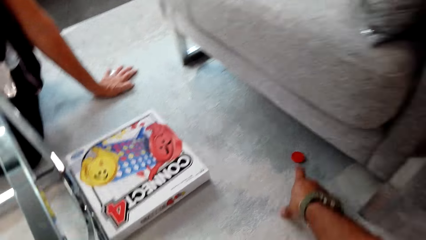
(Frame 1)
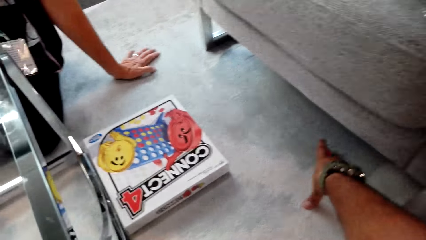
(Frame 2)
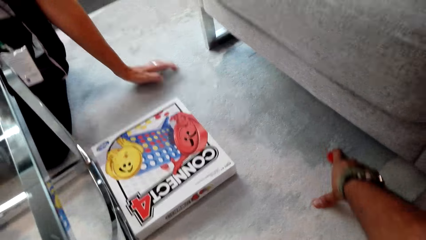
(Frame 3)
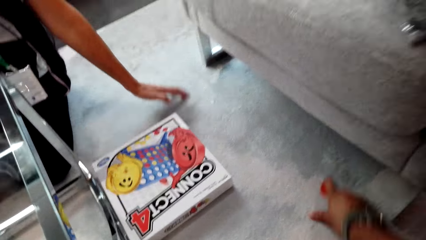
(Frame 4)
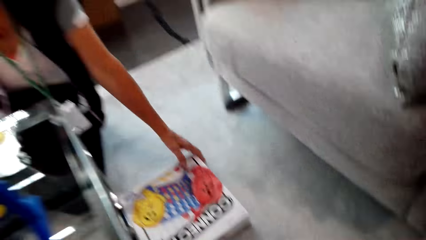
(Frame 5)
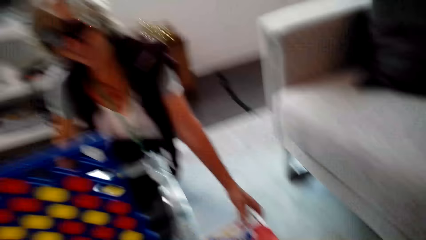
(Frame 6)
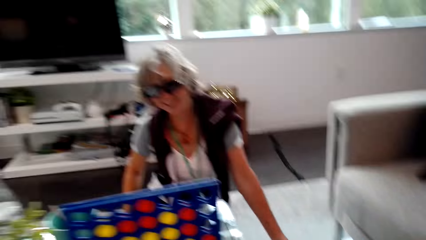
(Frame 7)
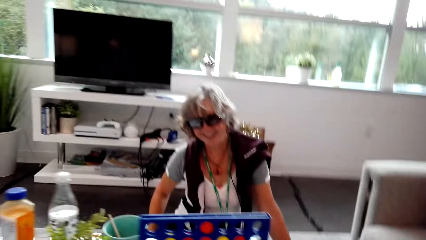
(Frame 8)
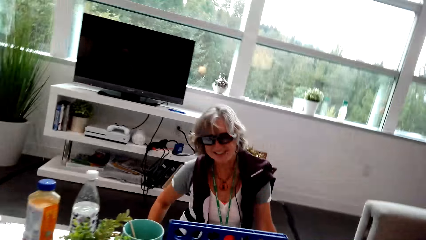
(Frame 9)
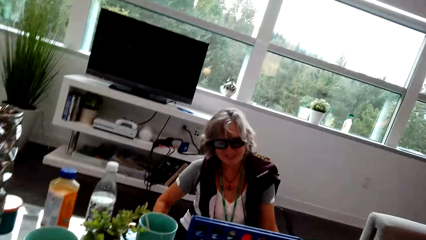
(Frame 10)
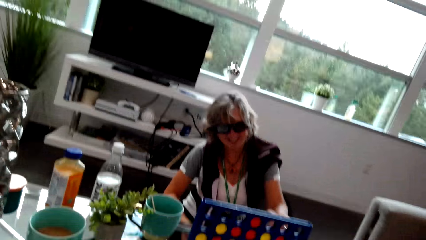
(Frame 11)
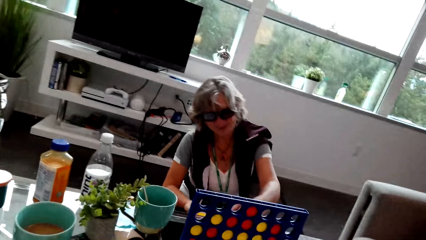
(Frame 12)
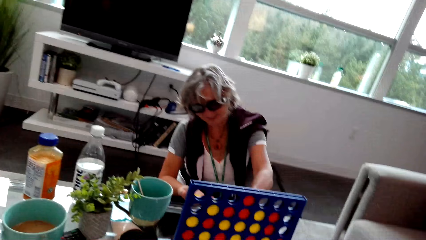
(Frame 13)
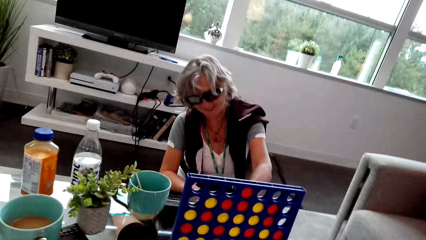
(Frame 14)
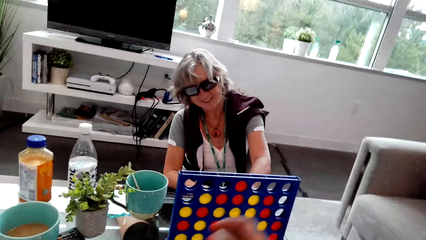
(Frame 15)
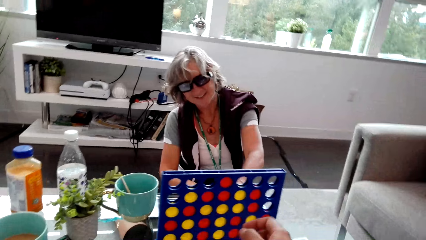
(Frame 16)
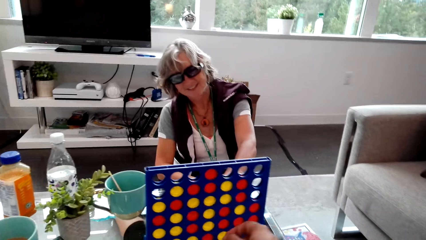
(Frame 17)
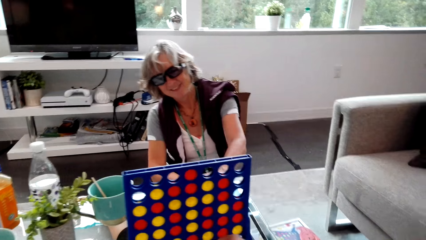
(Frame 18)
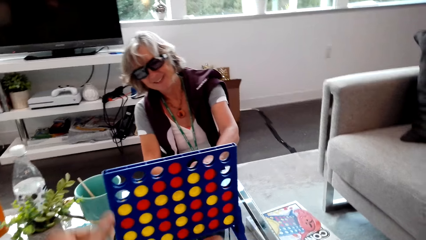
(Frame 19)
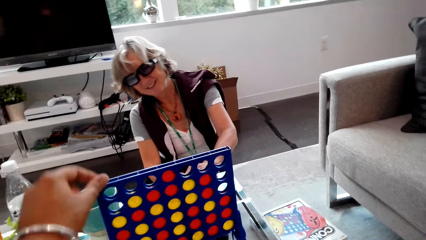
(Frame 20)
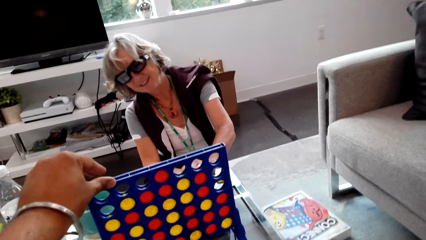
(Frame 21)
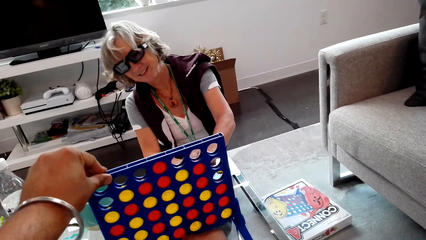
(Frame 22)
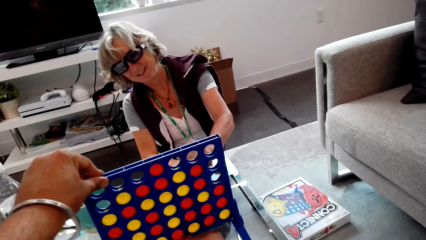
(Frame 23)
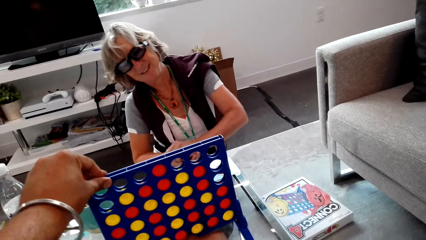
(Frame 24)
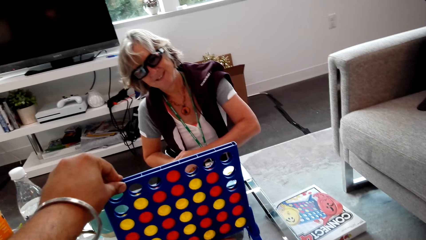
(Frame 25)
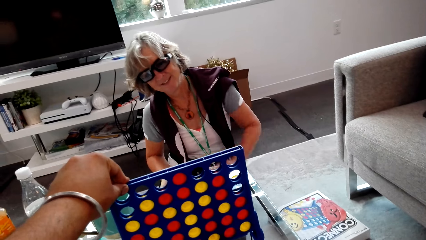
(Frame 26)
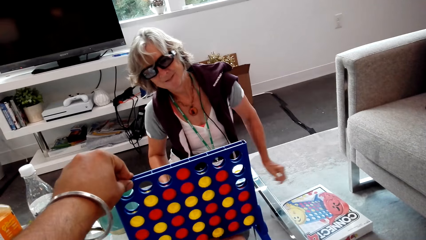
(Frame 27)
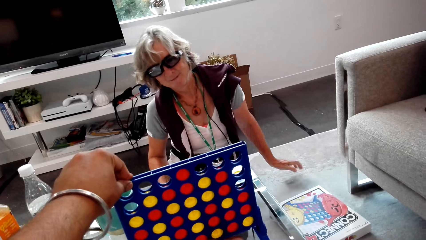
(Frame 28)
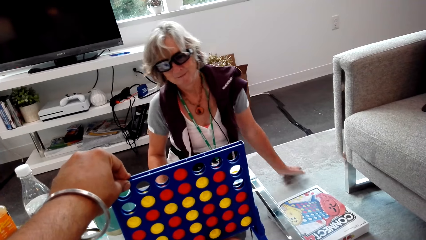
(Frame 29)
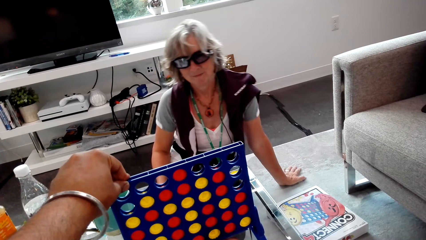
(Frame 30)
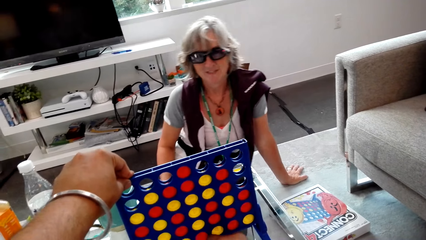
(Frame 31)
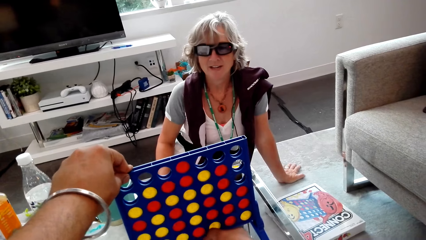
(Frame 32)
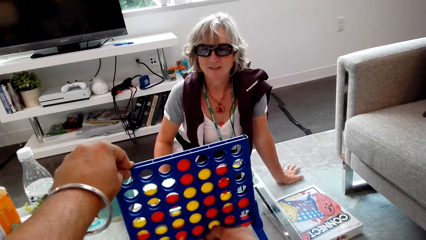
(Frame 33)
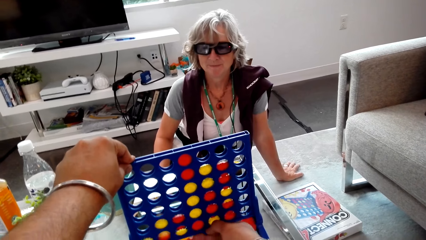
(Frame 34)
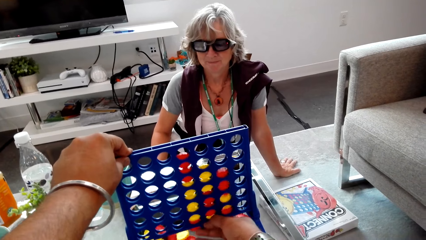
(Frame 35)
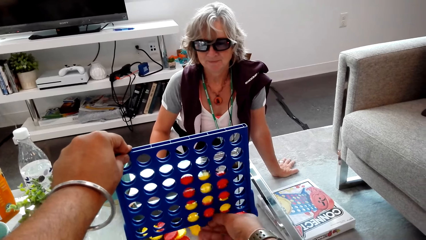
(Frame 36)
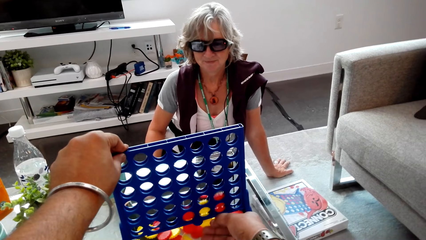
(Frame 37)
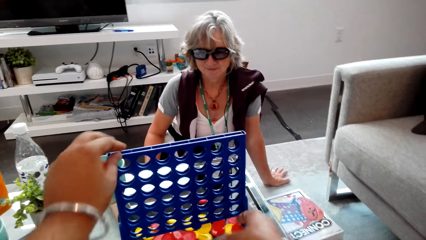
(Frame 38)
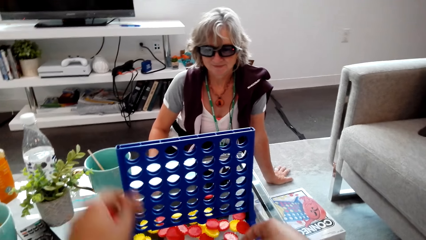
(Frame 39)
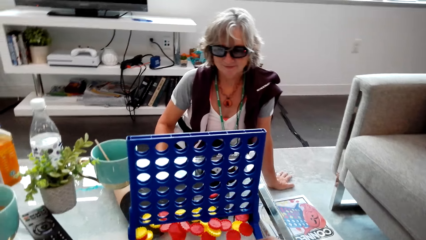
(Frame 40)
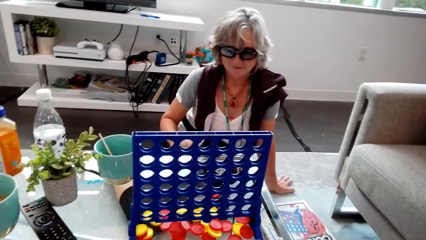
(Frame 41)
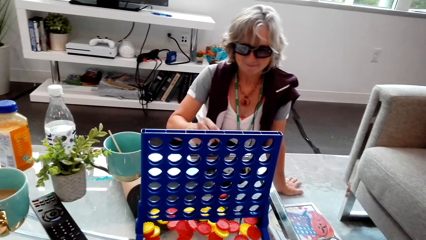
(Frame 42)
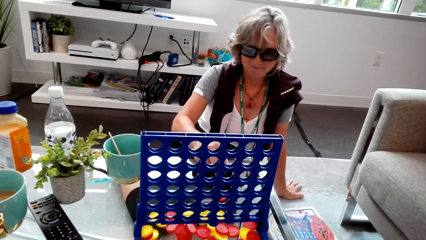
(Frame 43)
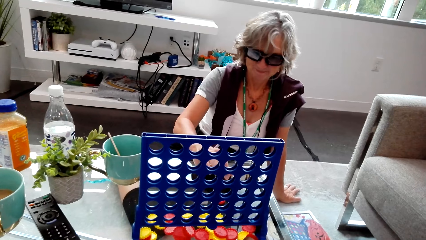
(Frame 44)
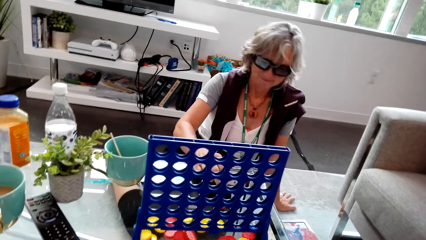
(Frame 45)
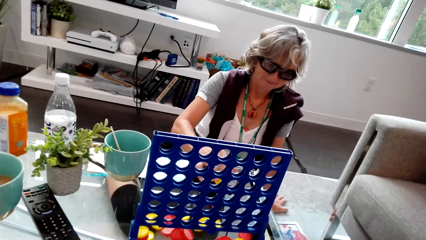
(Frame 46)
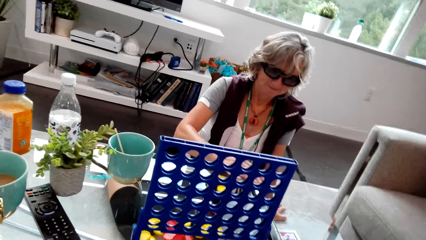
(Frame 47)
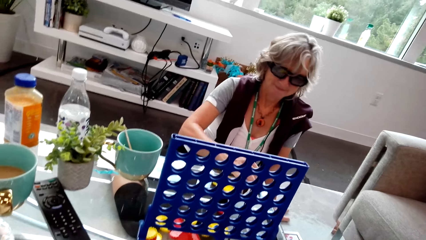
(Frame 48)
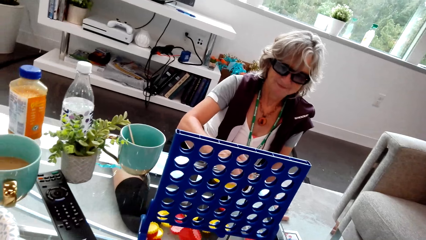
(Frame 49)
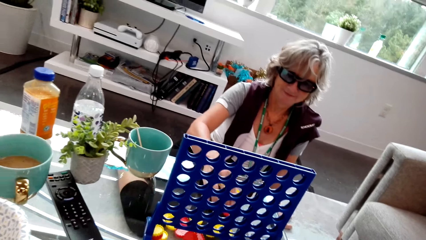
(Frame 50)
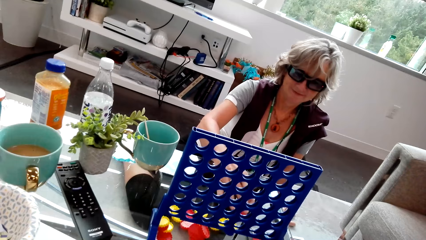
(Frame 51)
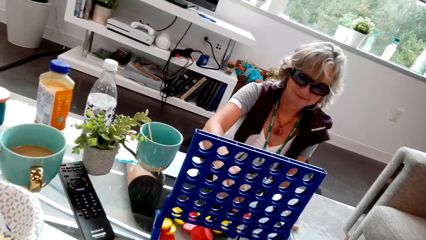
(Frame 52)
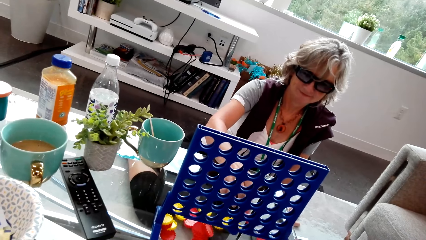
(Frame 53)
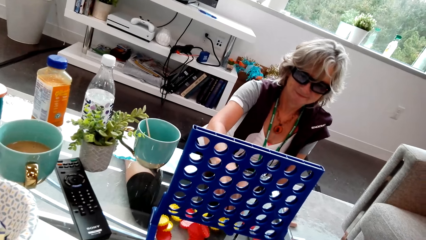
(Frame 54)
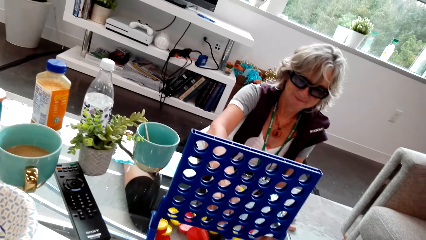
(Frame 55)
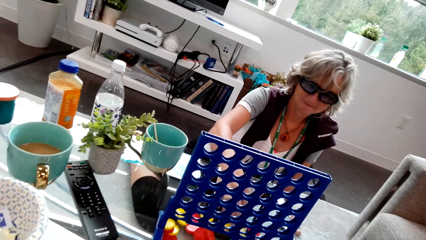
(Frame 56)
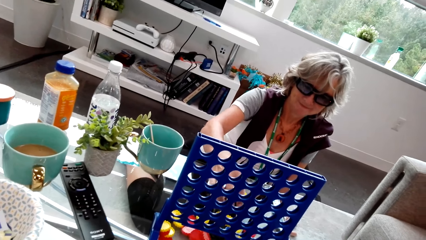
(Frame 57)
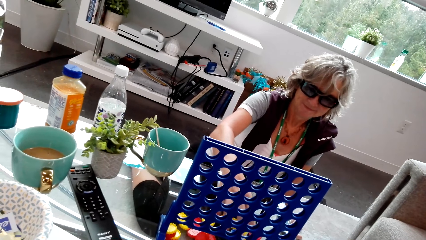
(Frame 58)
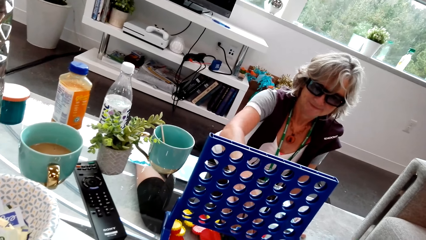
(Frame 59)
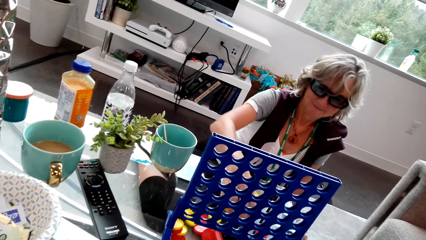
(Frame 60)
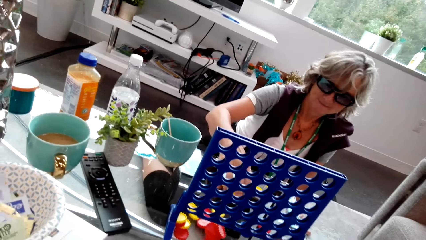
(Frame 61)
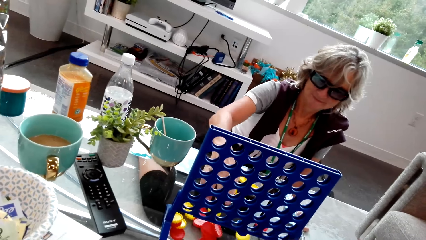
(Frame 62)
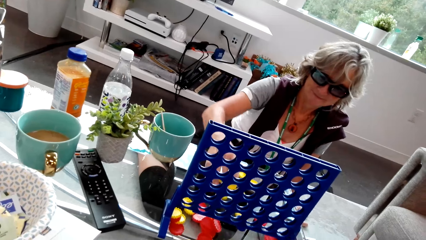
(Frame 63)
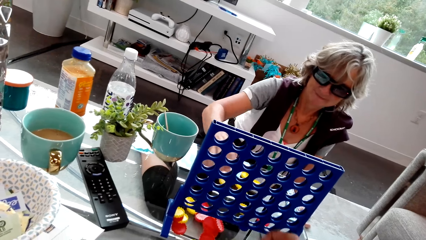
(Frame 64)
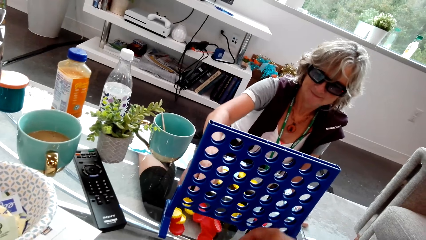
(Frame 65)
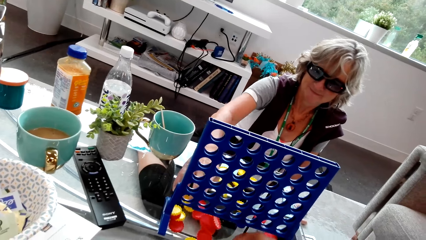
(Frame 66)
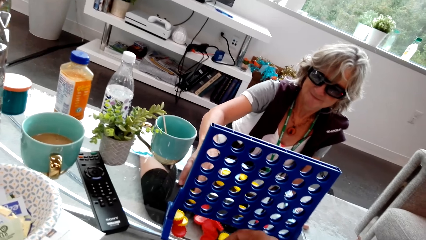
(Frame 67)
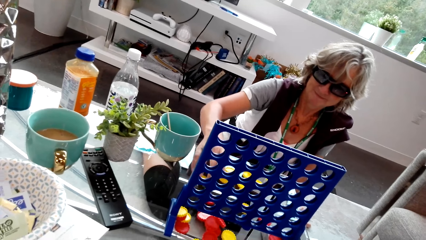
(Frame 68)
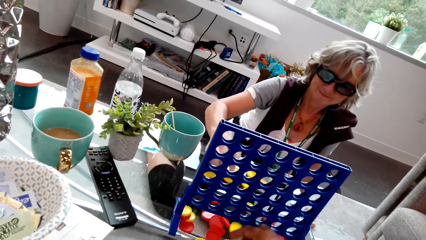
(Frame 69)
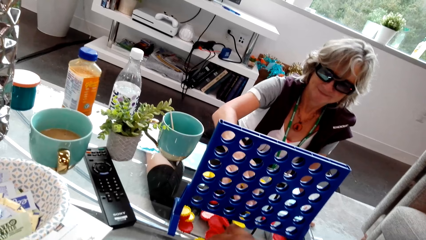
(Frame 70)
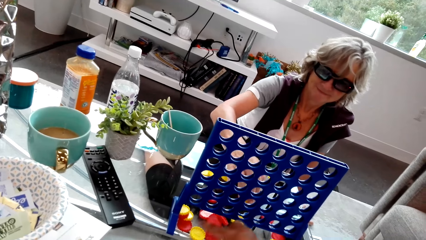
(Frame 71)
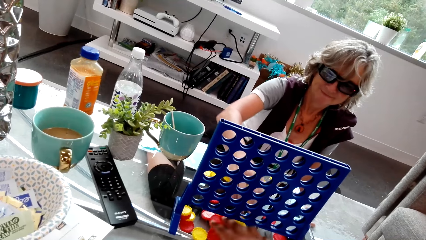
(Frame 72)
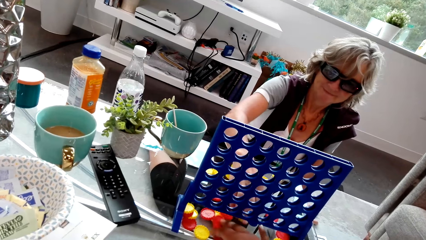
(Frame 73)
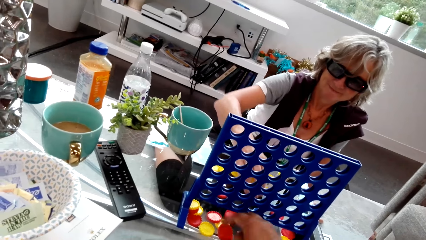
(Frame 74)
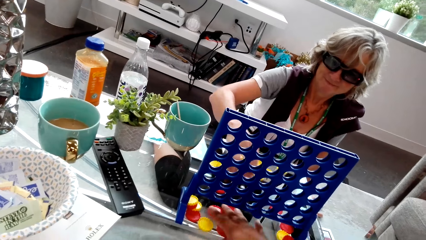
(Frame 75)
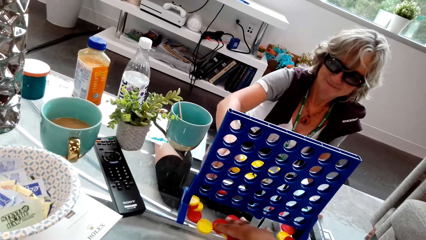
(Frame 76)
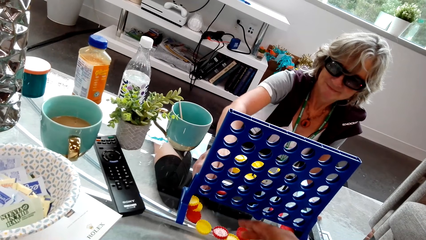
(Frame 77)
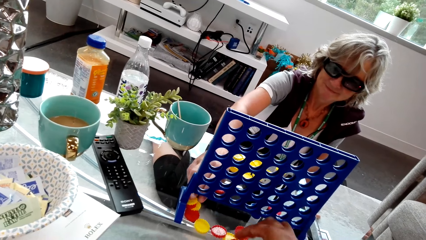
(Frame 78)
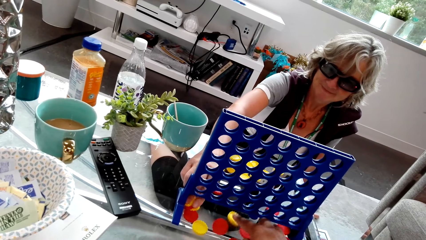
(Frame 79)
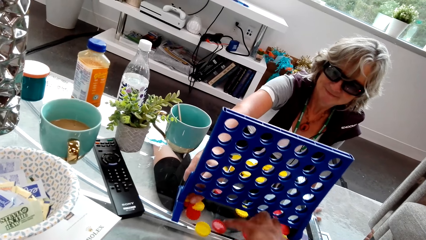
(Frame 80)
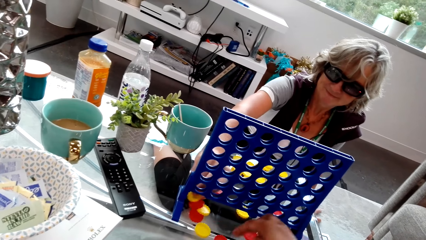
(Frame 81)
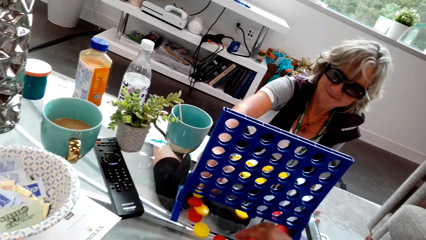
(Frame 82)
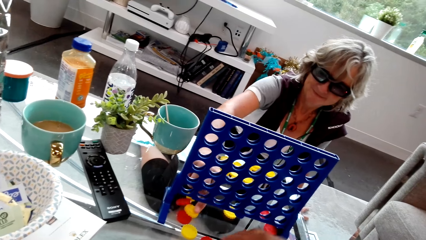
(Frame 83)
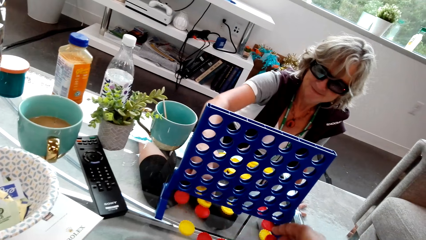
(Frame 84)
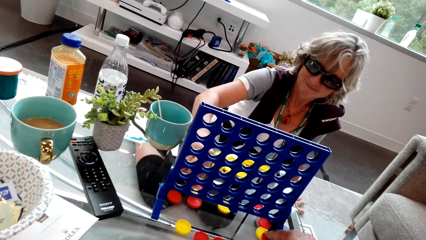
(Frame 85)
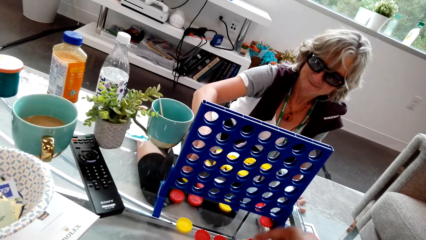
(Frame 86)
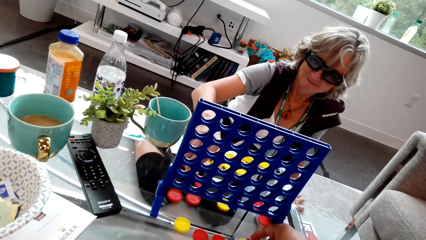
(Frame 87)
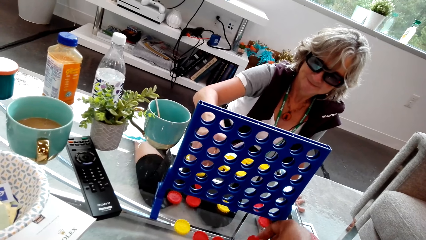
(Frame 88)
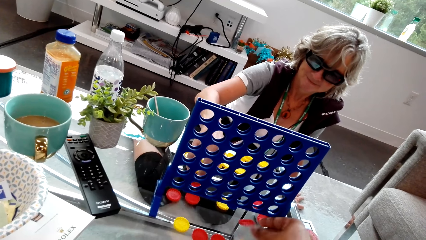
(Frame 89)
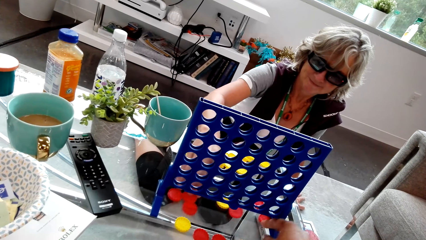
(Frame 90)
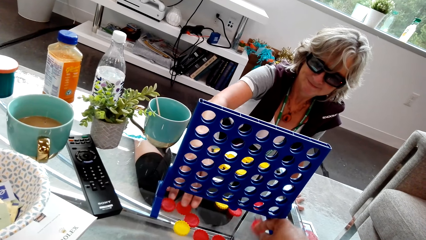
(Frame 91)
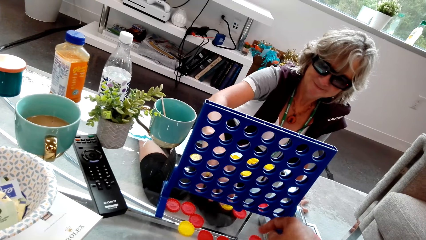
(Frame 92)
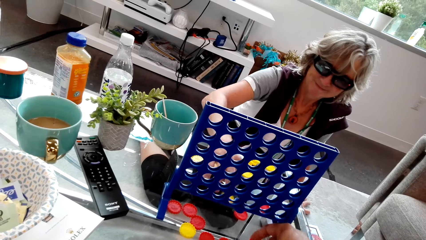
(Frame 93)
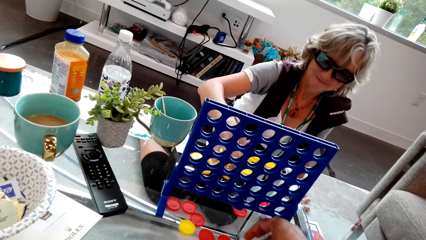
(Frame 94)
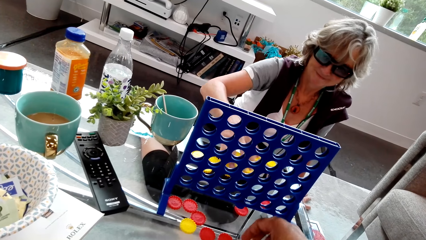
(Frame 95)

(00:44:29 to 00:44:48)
The camera wearer looks around. They remove the discs or chips from the grid. The lady arranges the chips. The camera wearer arranges the chips. The lady moves the discs with the right hand. The camera wearer moves the discs with the hand.
